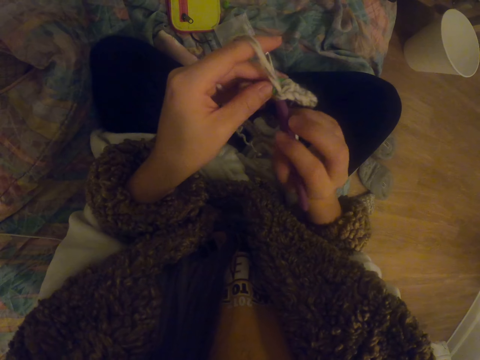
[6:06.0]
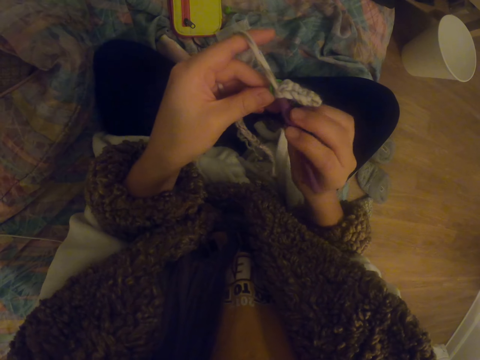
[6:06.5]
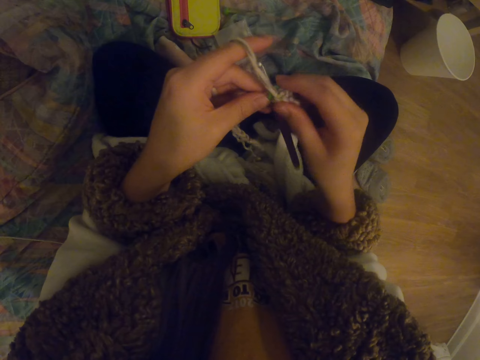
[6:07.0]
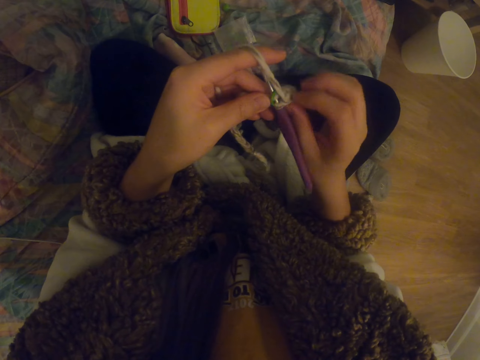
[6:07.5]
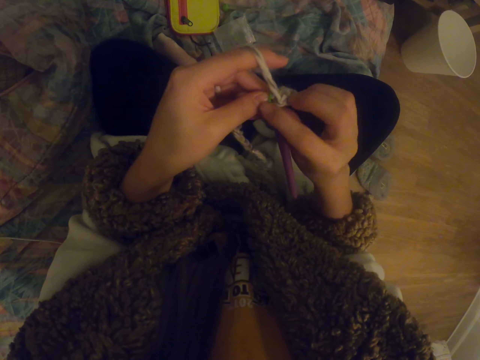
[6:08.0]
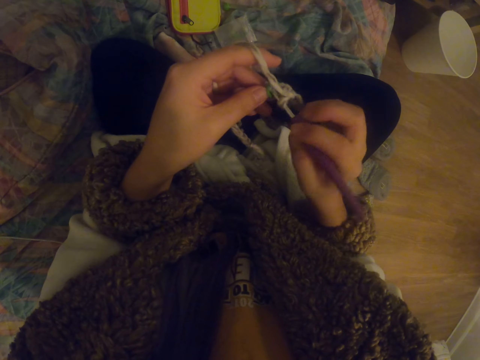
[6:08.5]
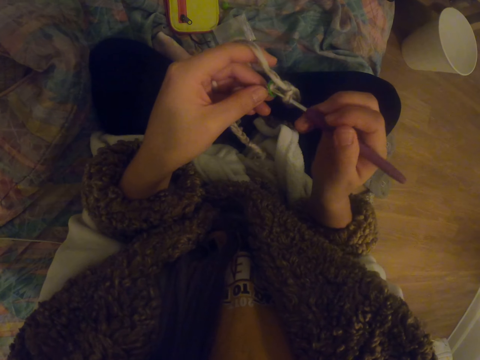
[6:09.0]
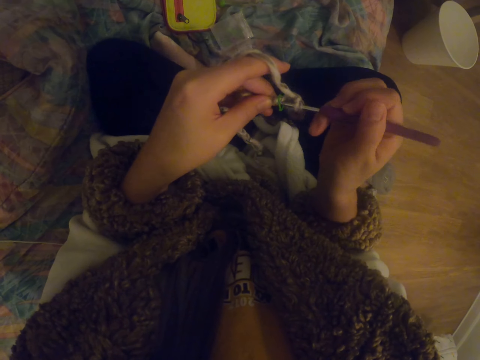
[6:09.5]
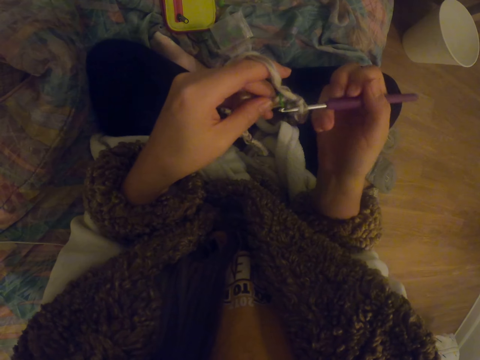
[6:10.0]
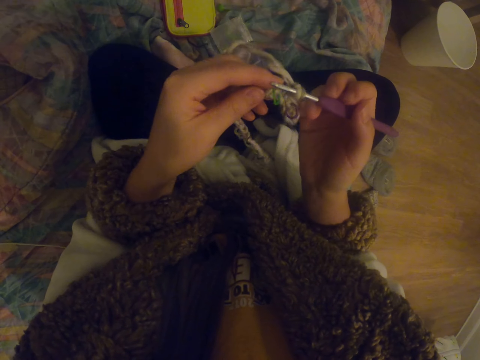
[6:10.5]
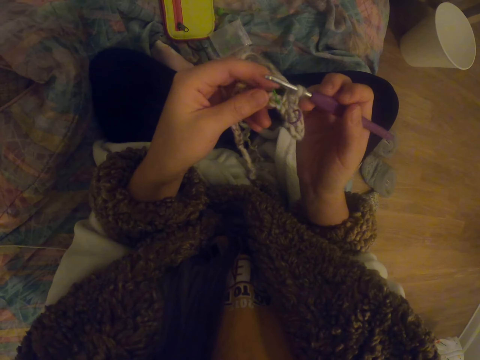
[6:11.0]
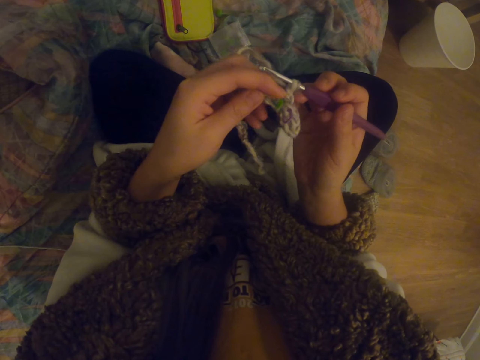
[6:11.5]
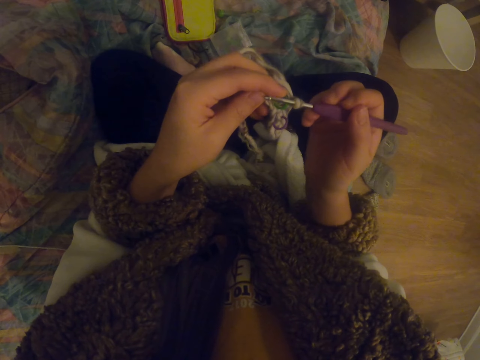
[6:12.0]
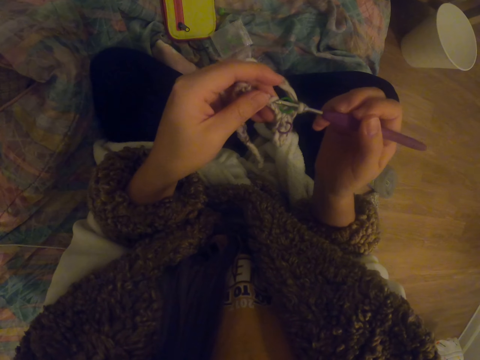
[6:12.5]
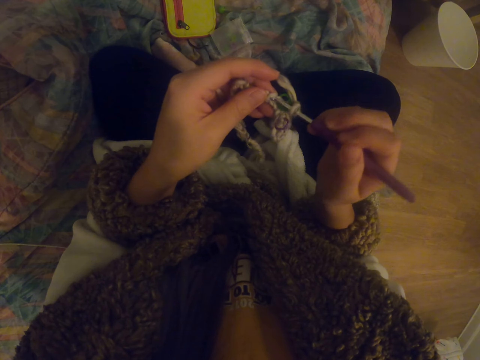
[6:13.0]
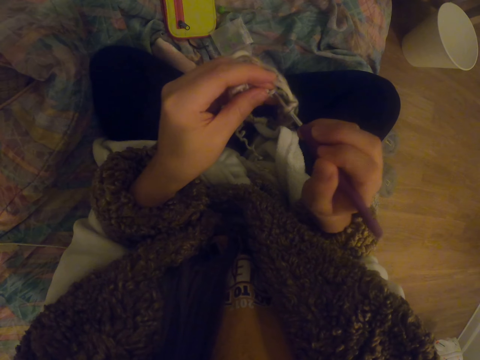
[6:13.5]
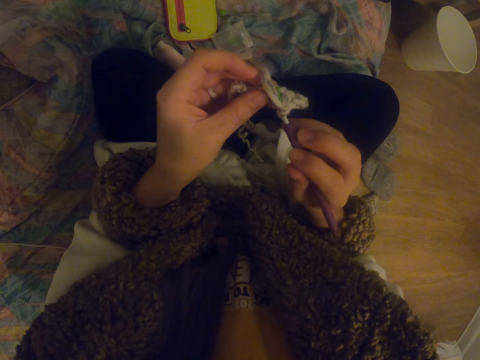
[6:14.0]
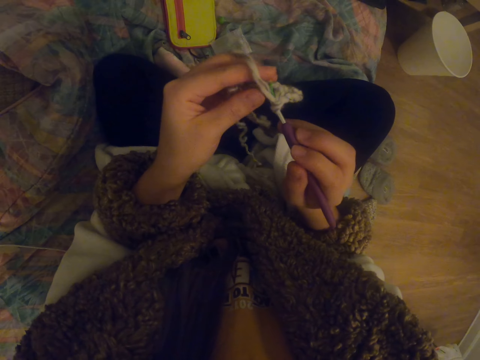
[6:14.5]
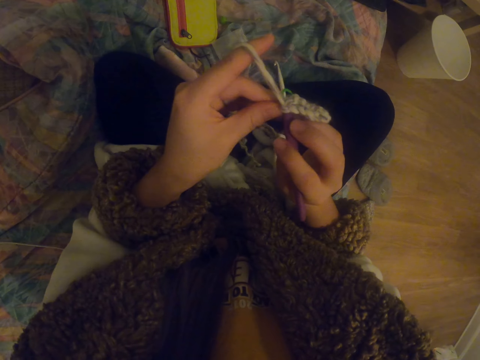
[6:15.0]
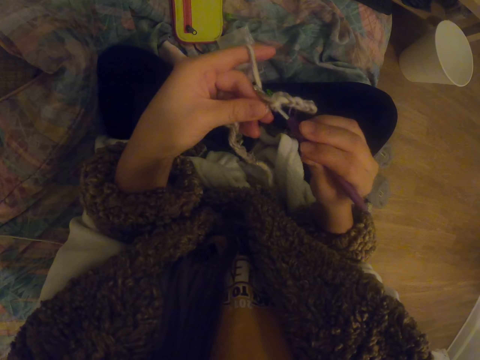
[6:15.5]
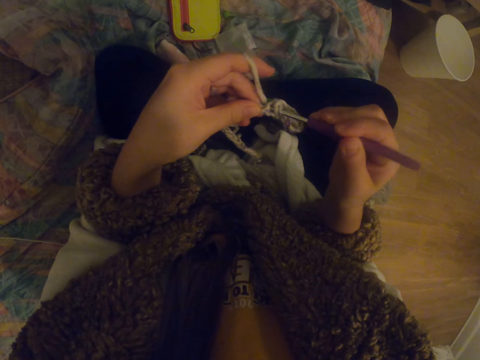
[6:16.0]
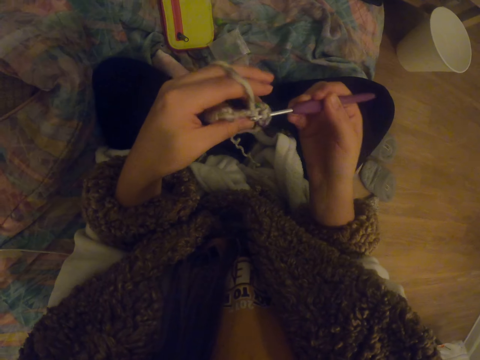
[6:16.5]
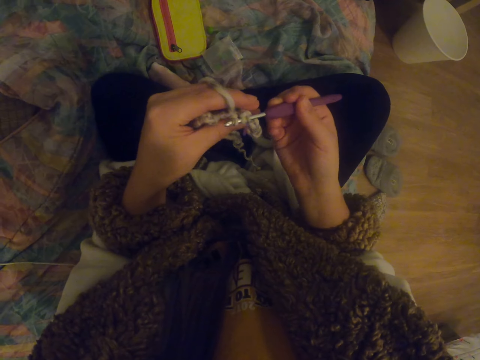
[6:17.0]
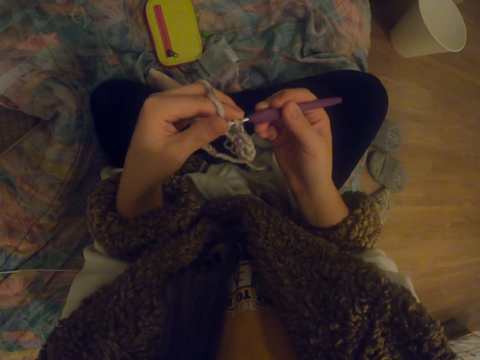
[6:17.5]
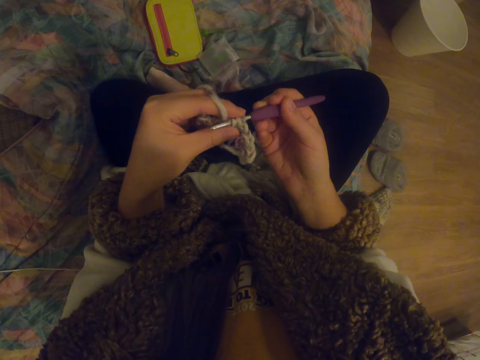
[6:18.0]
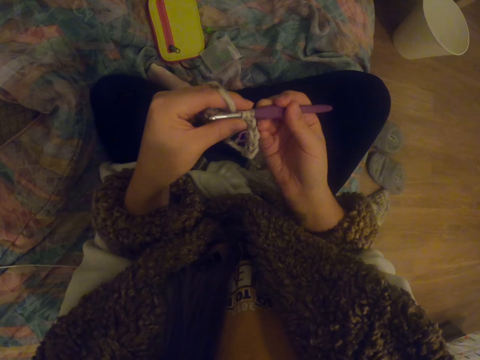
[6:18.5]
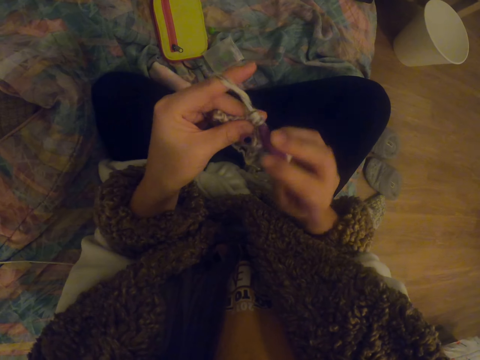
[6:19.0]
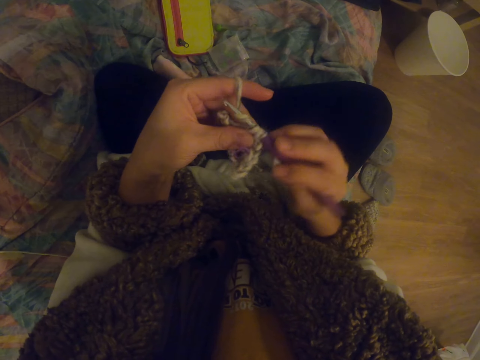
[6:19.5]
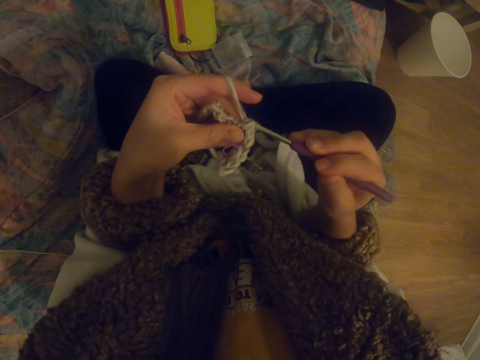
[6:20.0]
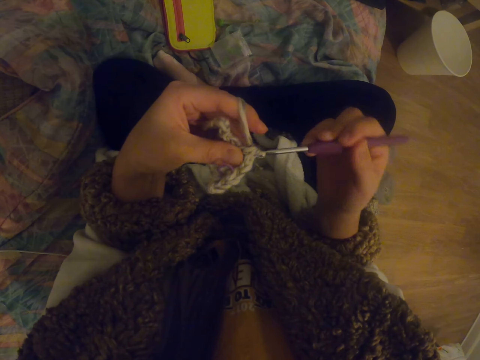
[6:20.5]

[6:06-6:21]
The camera wearer adjusts the garment. They knit the garment. They knit the fabric.

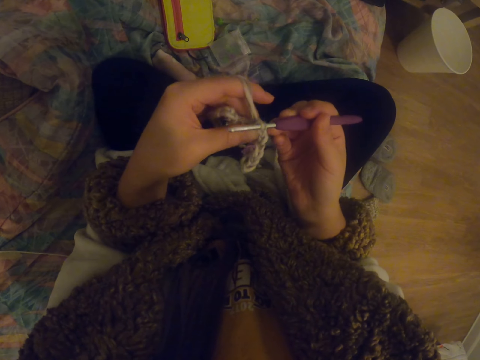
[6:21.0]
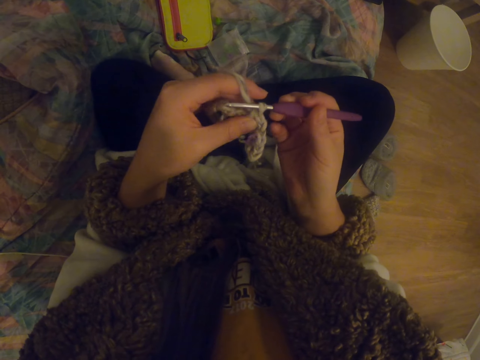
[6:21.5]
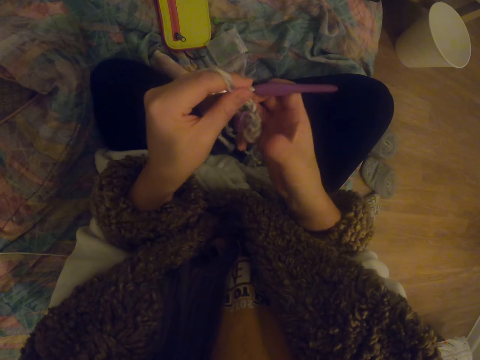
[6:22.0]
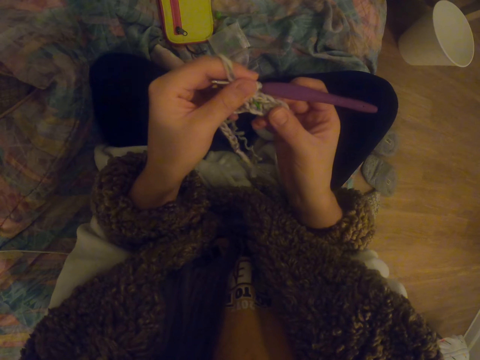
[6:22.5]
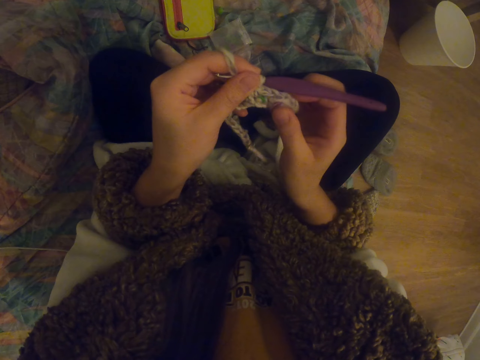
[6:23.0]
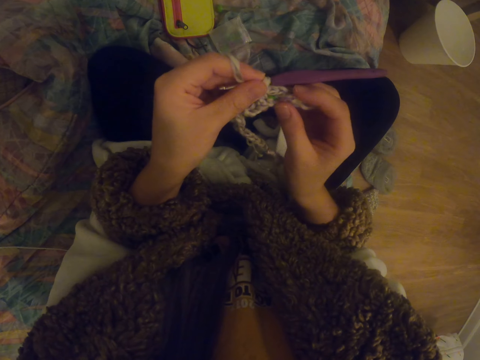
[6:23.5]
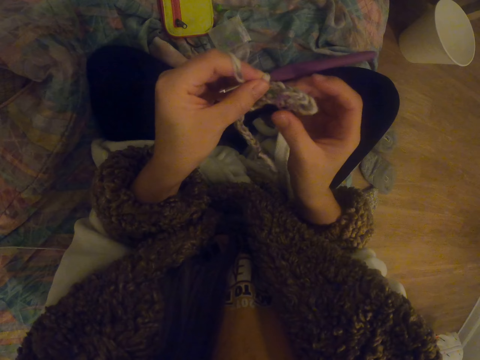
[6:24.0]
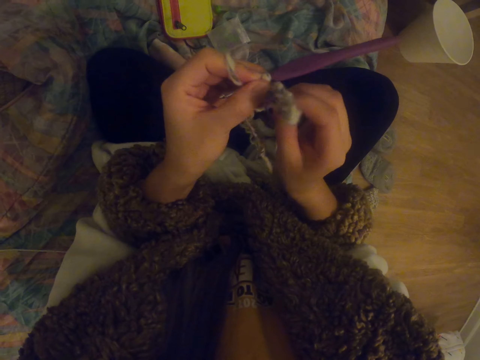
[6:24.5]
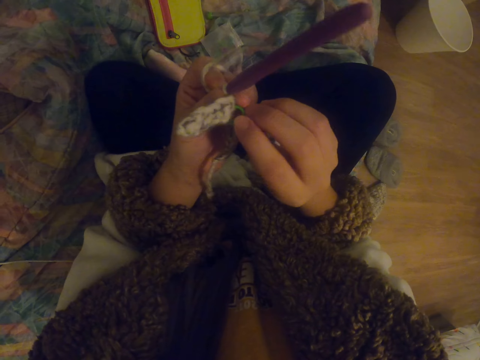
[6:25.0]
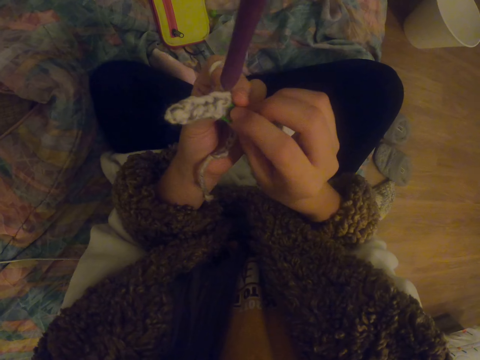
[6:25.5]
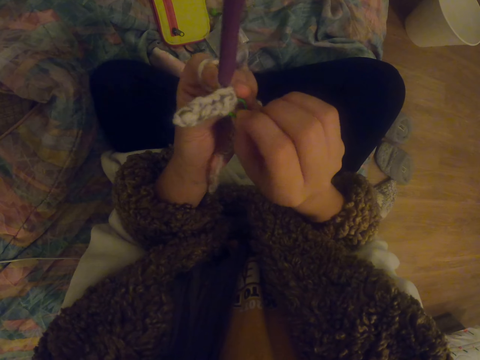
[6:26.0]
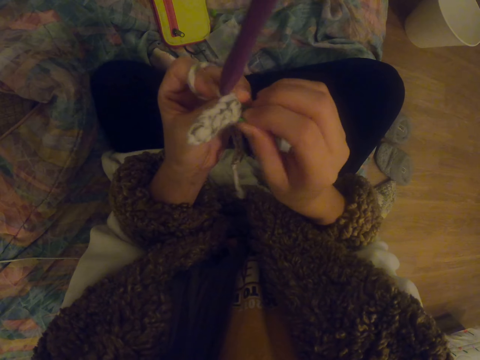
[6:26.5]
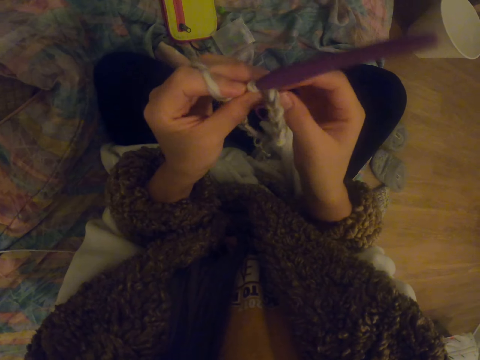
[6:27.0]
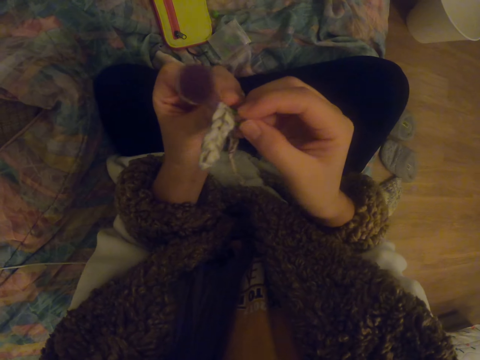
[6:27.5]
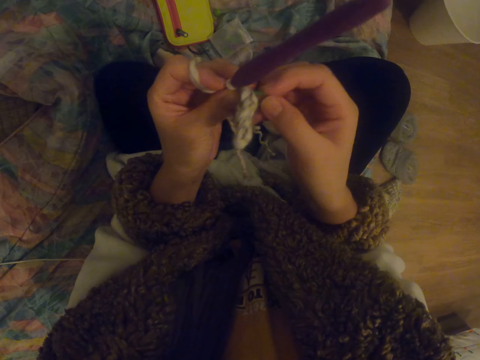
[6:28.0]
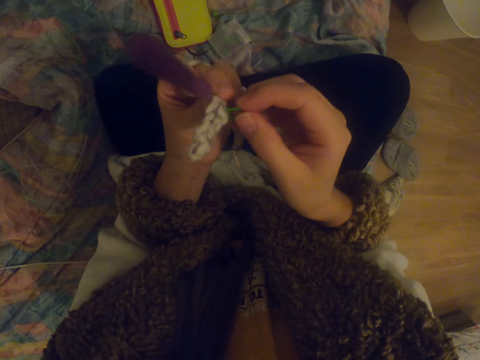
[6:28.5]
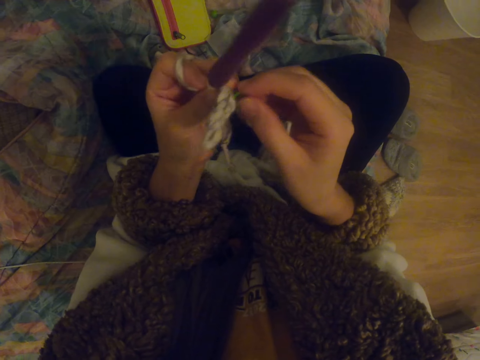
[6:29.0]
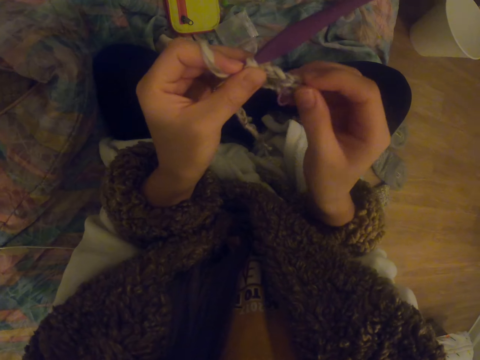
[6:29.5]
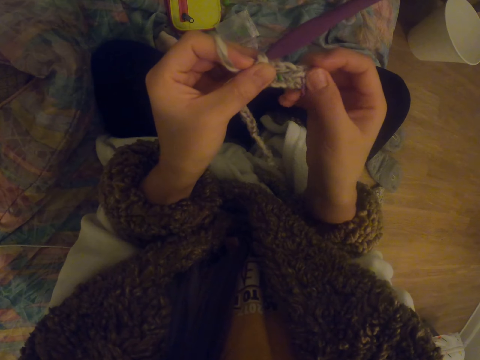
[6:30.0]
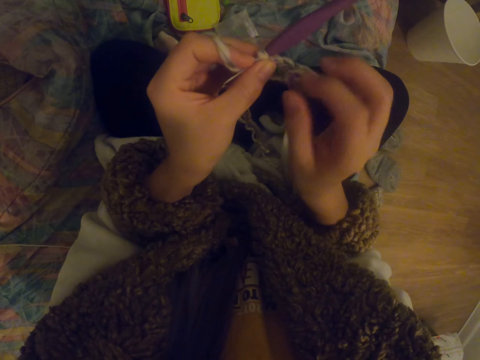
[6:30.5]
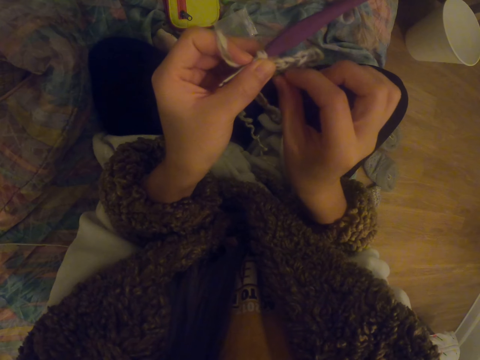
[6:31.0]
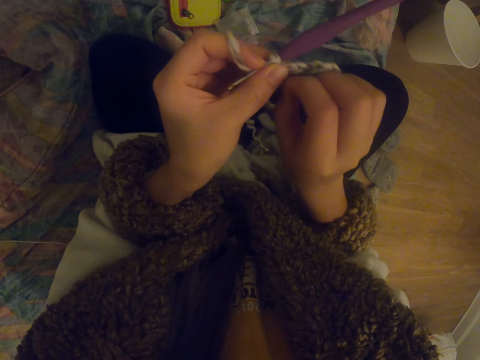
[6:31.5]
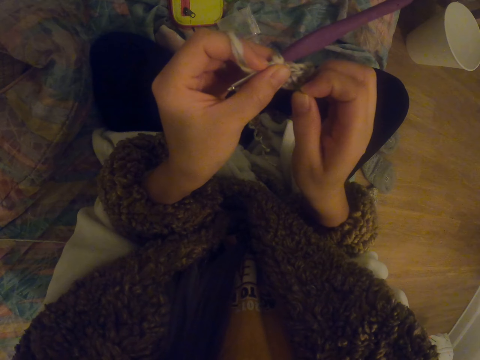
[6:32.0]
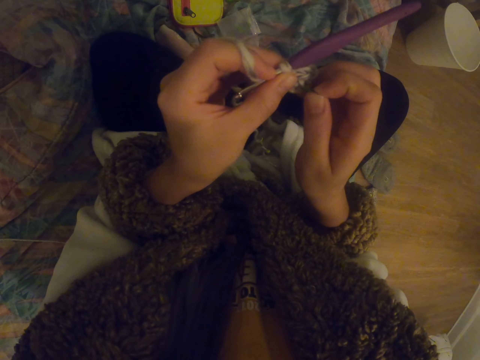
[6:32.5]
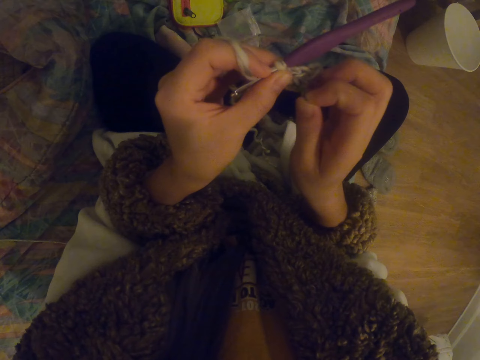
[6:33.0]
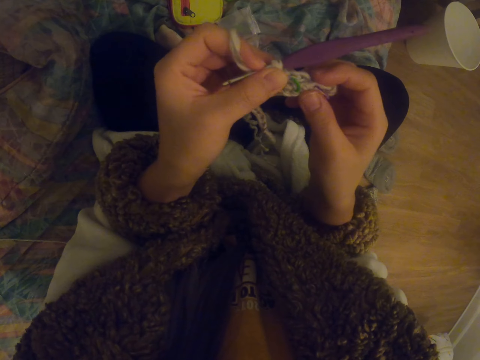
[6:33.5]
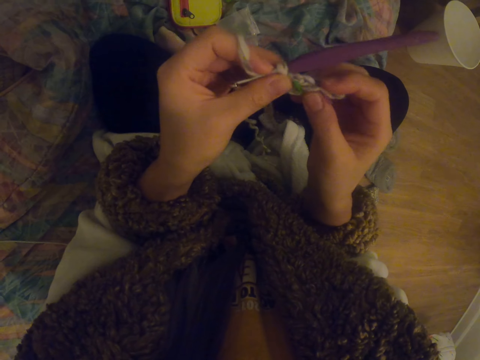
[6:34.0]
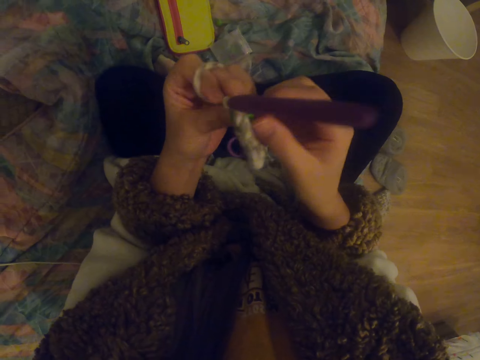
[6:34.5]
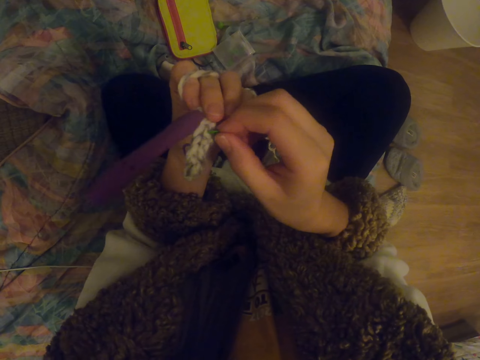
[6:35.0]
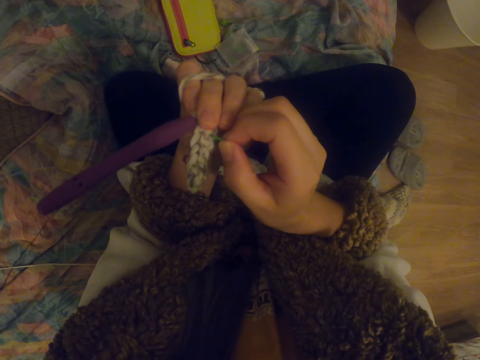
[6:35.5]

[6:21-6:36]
The camera wearer looks on the fabric. They stretch the garment and turn the garment. They touch something. They fix an object to the garment. They stretch the garment. They fix an object to the garment.
